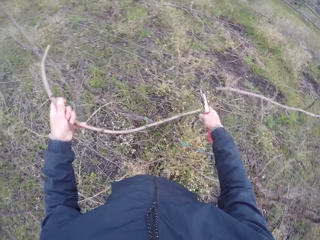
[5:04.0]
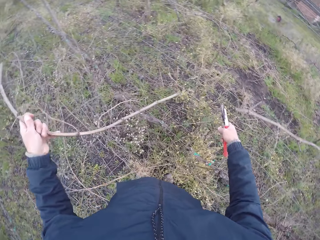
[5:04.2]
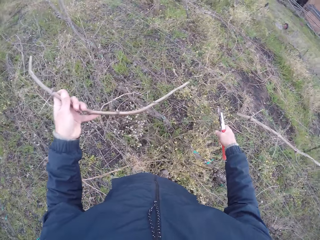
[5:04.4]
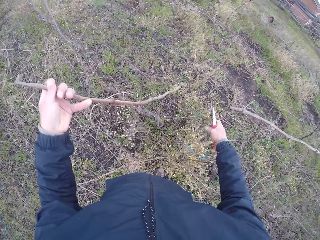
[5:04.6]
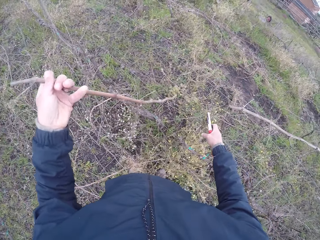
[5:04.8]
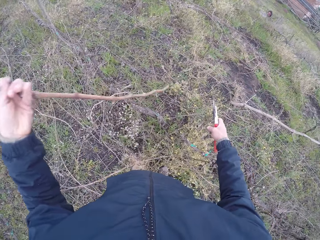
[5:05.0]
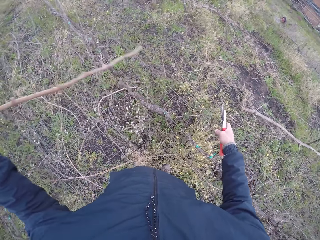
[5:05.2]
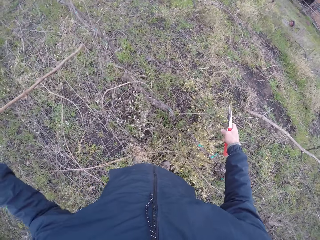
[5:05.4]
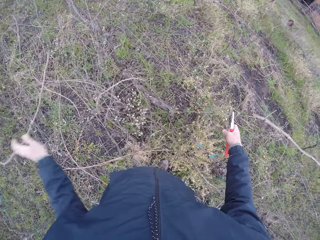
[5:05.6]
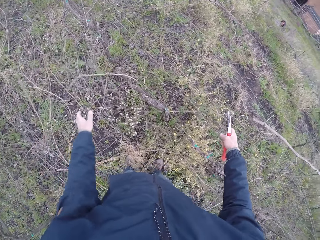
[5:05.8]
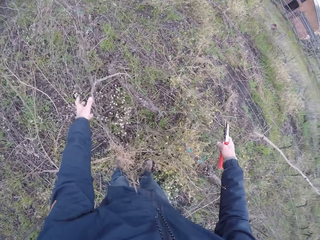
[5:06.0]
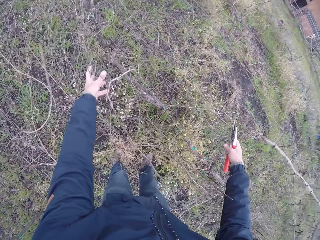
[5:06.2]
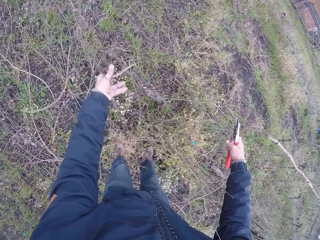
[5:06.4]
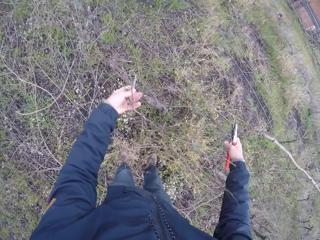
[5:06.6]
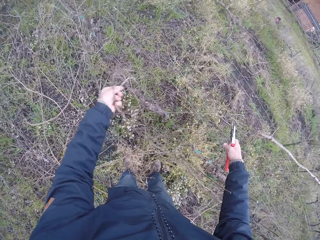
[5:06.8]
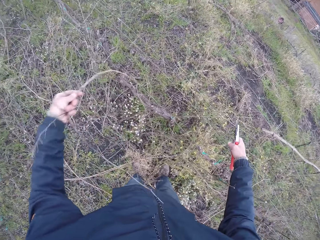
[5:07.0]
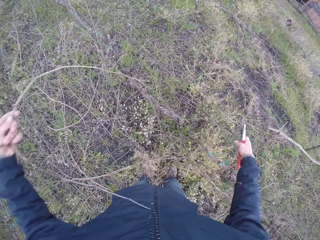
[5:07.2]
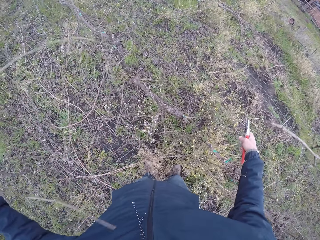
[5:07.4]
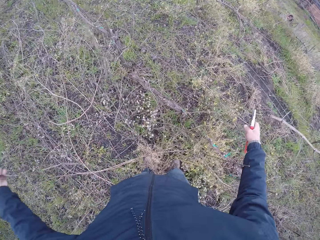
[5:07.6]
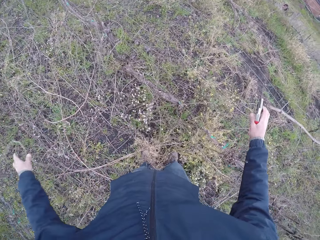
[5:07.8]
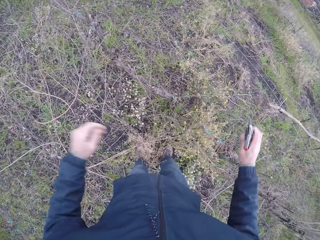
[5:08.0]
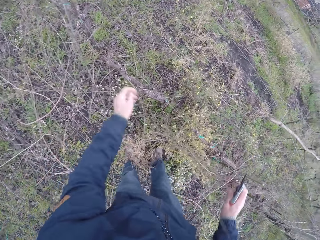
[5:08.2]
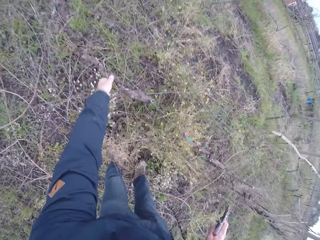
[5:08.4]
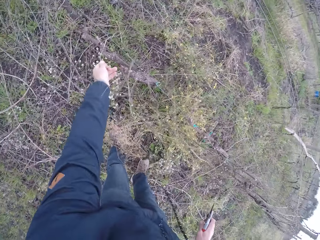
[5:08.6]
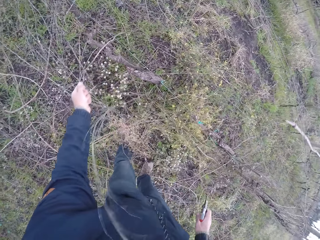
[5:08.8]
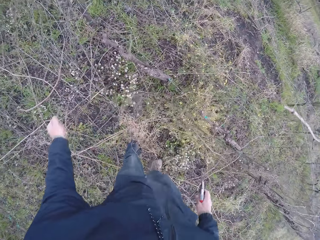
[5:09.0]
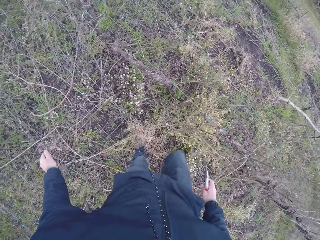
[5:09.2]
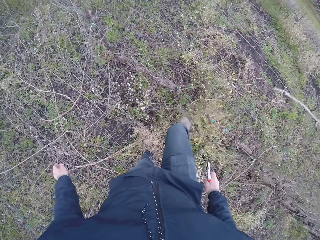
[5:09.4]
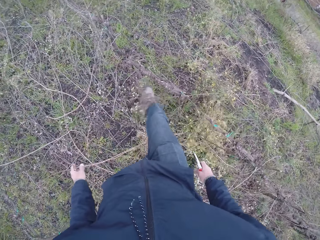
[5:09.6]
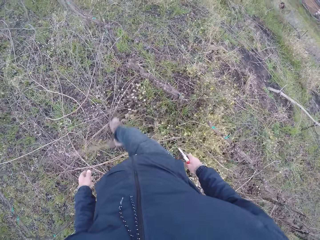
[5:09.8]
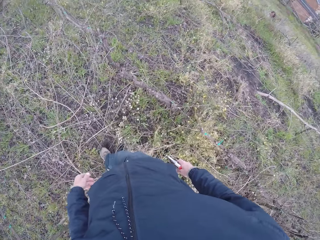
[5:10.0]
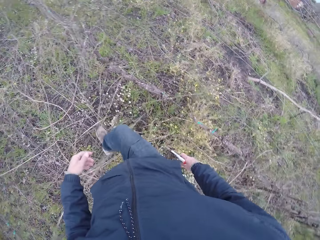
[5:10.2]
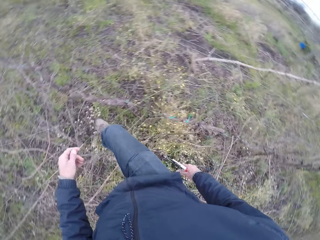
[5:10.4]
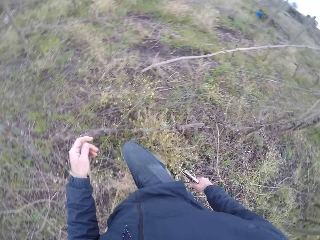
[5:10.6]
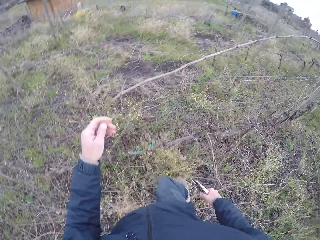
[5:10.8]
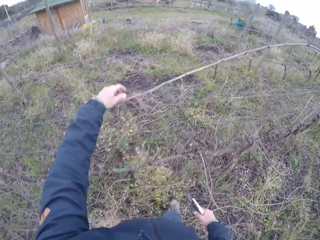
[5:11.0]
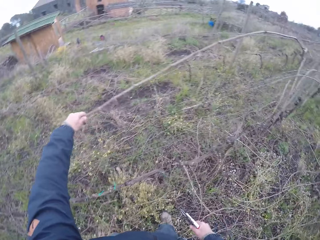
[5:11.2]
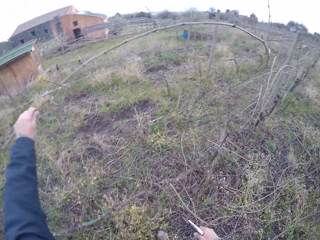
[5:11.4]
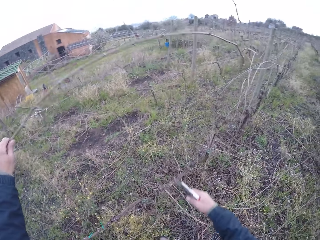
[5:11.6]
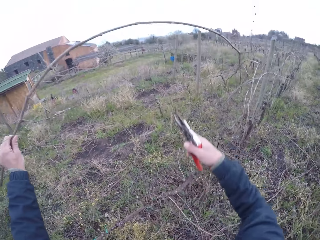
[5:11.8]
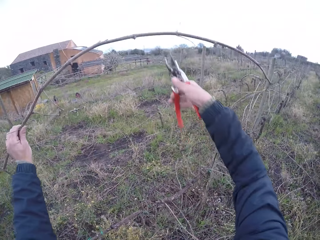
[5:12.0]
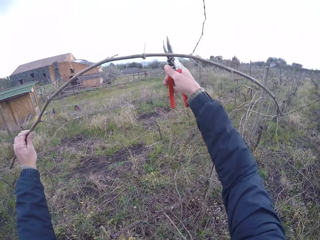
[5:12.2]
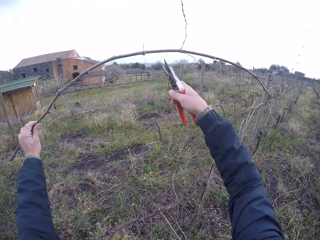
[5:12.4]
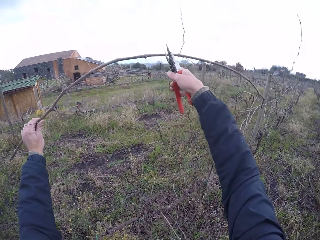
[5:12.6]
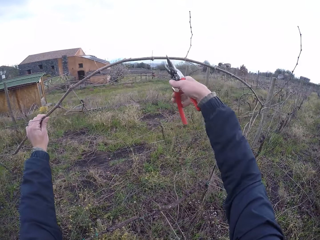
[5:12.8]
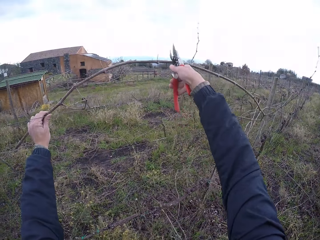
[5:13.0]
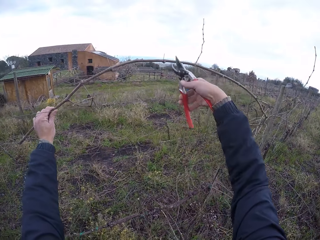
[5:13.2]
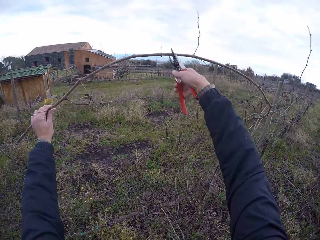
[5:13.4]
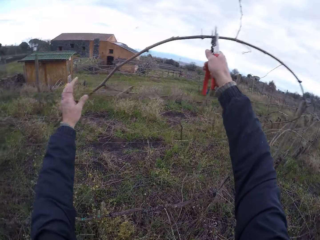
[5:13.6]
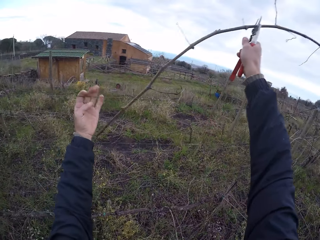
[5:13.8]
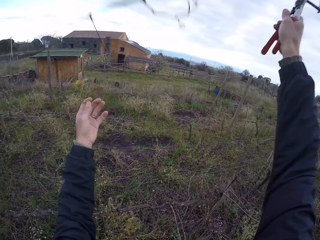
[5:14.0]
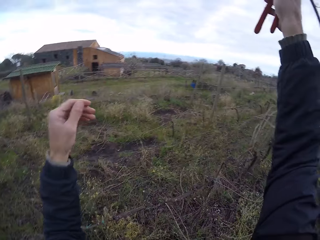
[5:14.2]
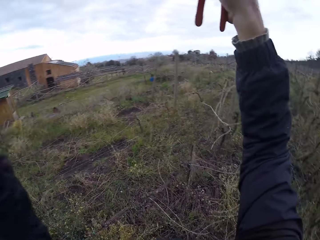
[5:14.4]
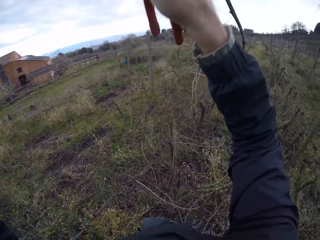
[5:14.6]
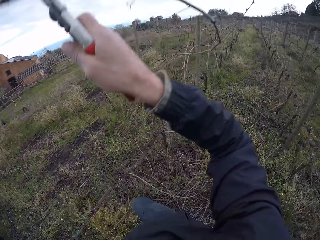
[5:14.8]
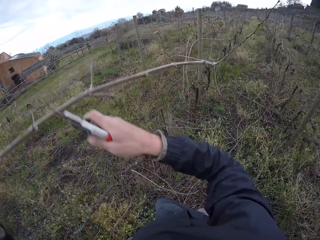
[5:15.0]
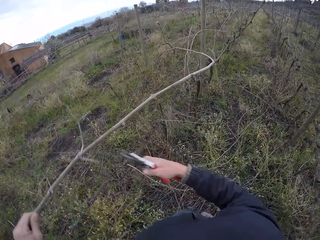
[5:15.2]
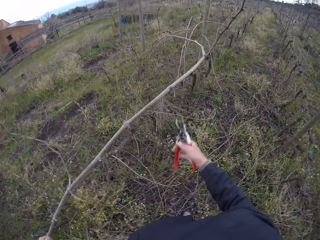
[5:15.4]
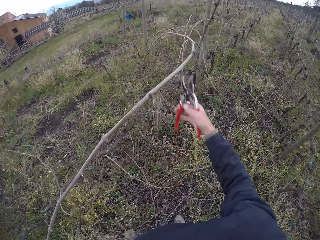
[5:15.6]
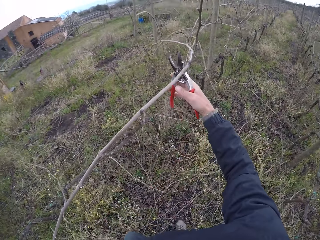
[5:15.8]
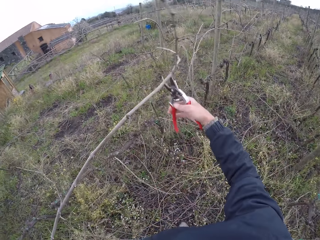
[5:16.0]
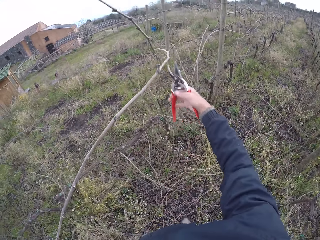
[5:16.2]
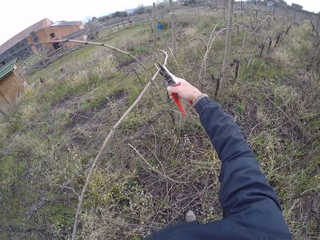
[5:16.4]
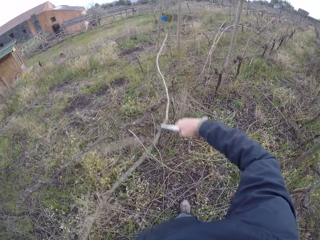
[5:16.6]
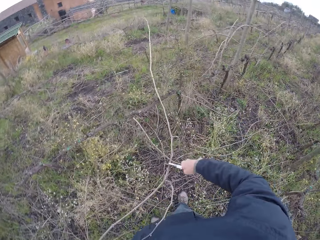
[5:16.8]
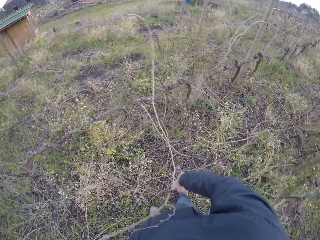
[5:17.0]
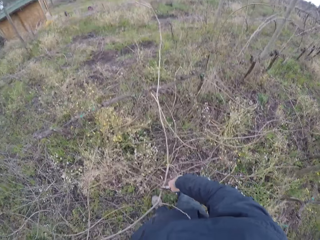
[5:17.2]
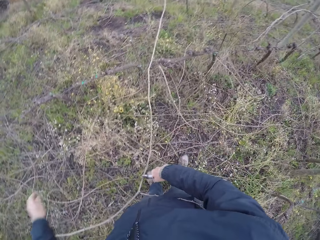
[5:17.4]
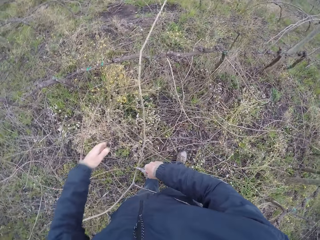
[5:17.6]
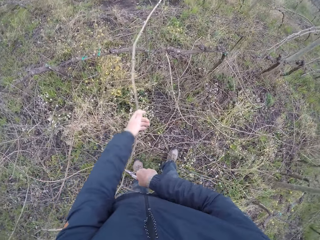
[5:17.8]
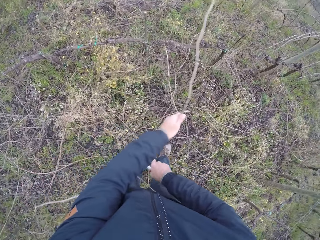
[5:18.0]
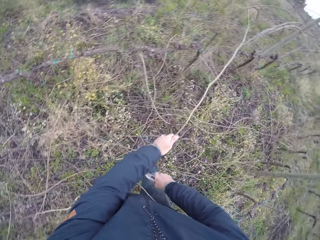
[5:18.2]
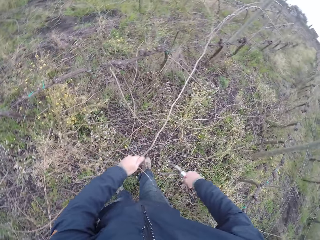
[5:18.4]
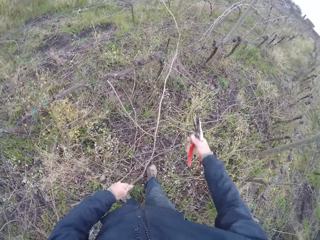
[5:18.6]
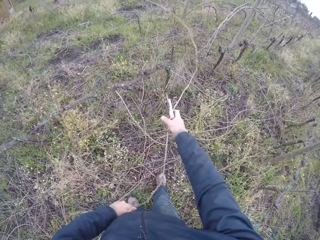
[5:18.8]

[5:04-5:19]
The camera wearer drops the twig in his left hand on the ground. He picks a twig with his left hand. He drops the twig in his left hand on the ground. He walks around. He picks a twig with his left hand. He holds the stick. He grips the twig with the pair of pliers in his right hand. He cuts the stick with shears. He holds the stick.

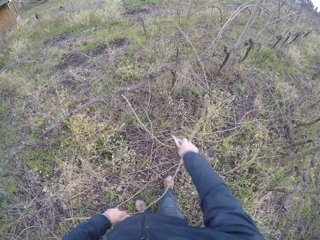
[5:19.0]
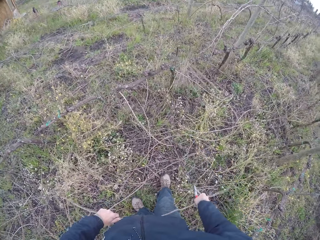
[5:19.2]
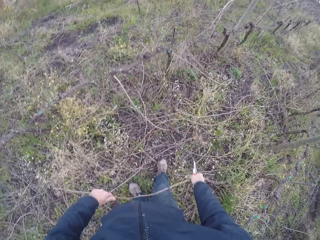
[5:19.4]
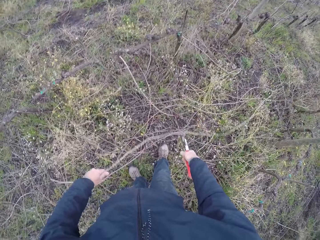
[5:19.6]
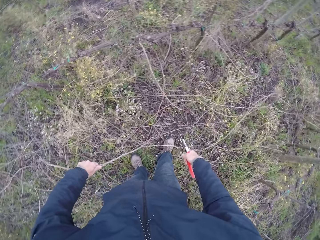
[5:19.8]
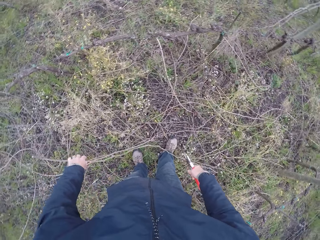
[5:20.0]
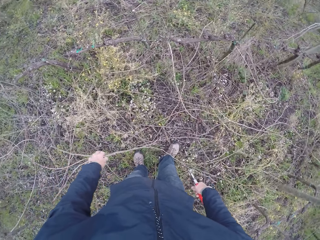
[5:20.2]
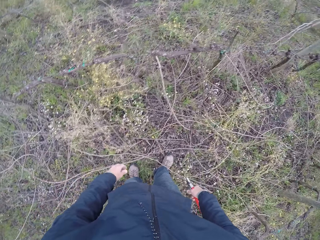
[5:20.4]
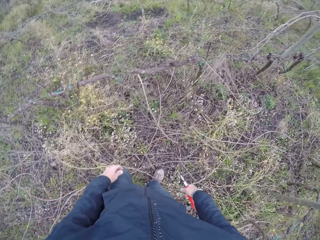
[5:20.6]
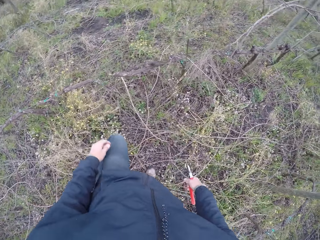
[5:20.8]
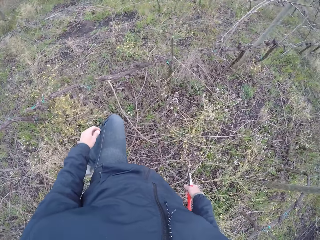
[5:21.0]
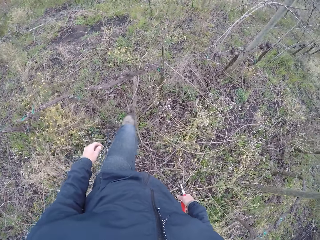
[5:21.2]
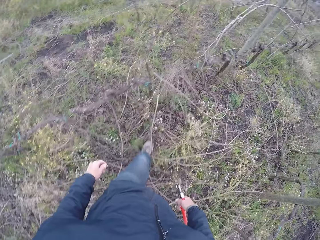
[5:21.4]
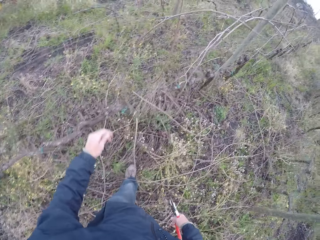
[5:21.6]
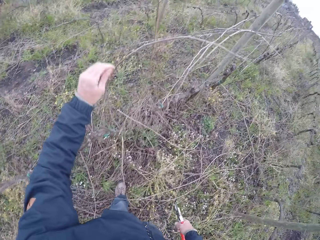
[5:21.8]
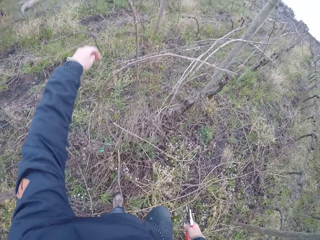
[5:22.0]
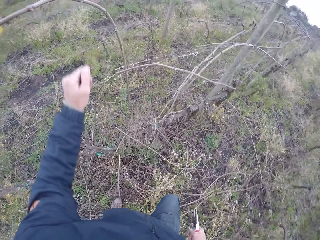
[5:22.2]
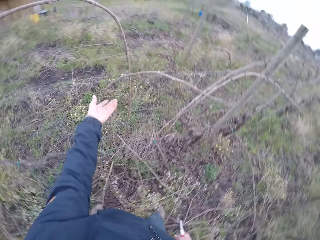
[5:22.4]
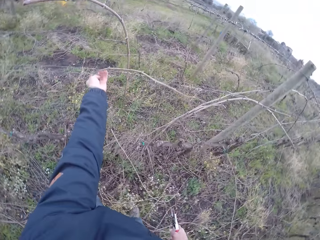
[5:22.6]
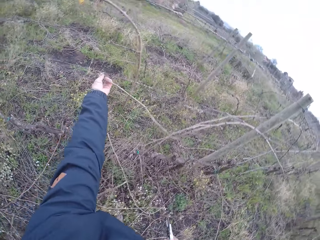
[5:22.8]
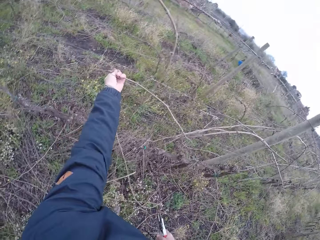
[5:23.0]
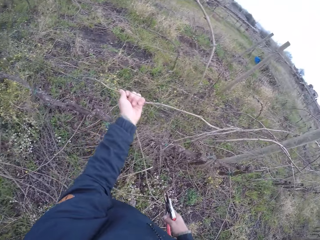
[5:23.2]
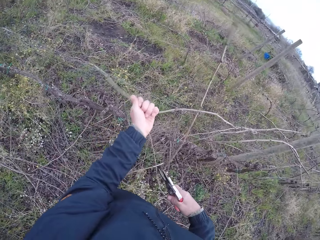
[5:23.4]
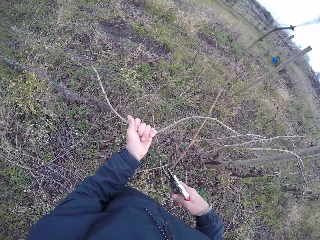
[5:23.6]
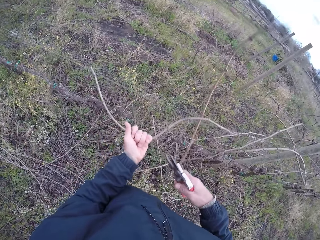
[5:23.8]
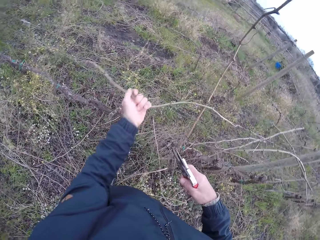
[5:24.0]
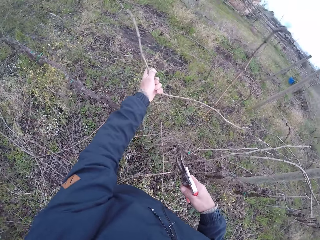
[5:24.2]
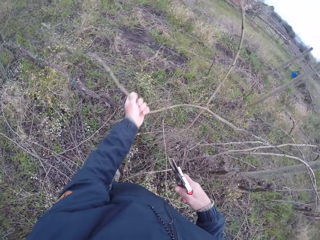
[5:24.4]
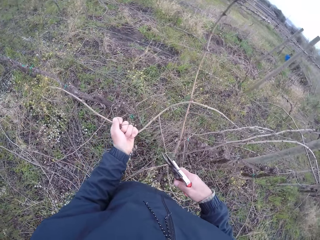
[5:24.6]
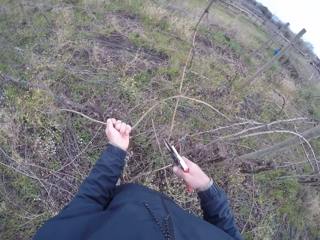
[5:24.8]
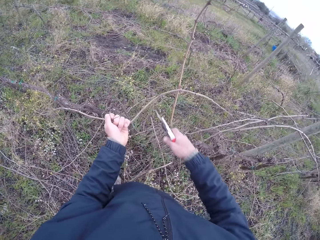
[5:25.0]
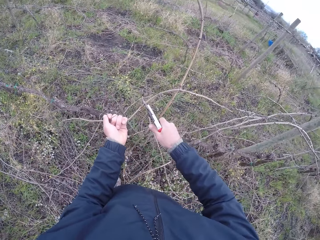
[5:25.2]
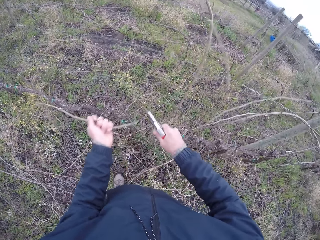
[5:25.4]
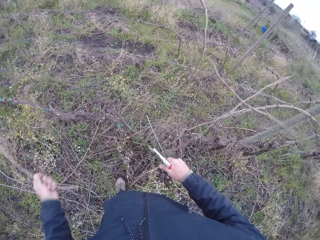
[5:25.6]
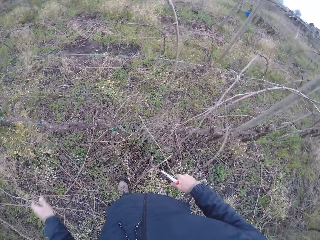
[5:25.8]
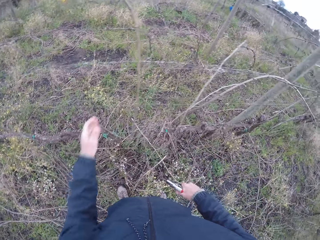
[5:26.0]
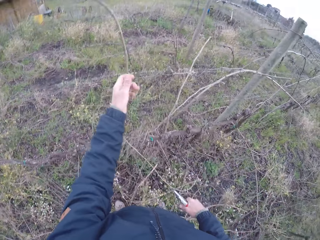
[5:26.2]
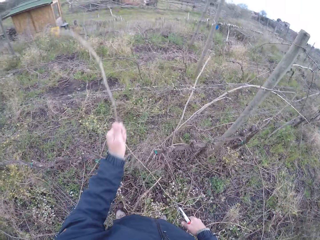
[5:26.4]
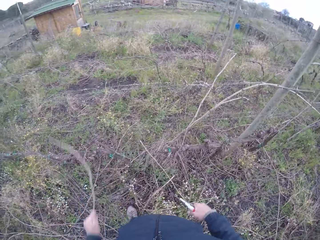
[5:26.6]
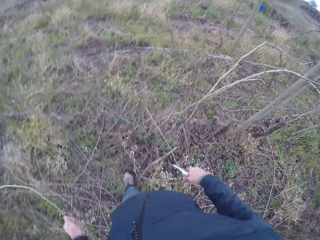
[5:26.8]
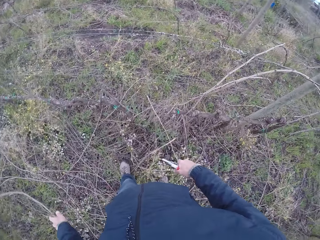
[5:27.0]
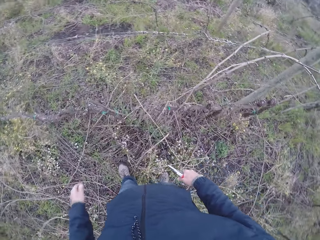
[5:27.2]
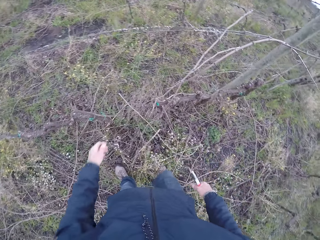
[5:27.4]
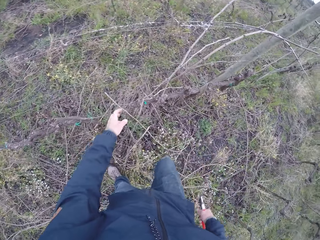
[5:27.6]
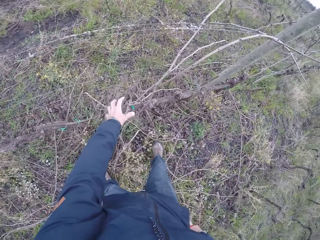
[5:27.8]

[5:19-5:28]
The camera wearer drops the twig in his left hand. He walks around. He holds a twig with his left hand. He pulls the stick. He cuts the twig with the pair of pliers in his right hand. He drops the twig in his left hand. He takes a twig with his left hand. He pulls the stick. He drops the twig in his left hand on the ground.
